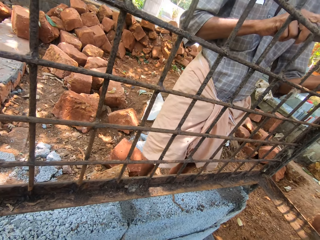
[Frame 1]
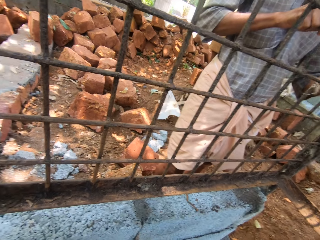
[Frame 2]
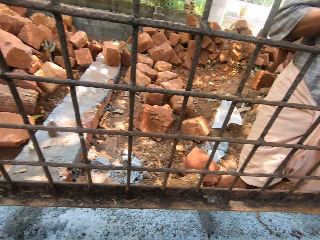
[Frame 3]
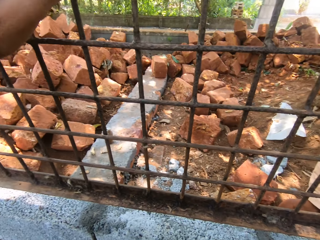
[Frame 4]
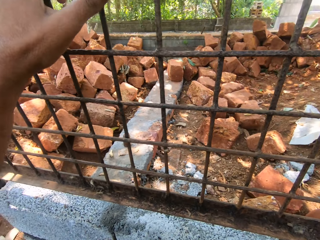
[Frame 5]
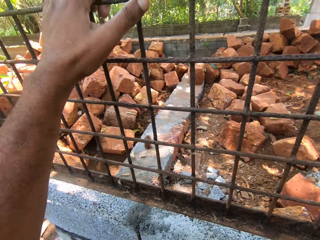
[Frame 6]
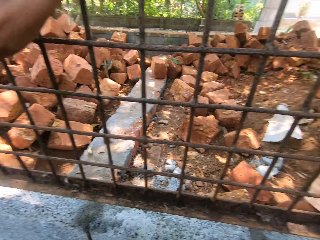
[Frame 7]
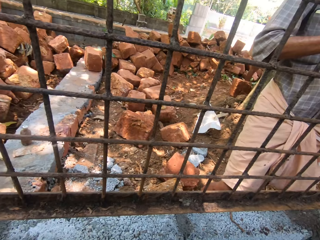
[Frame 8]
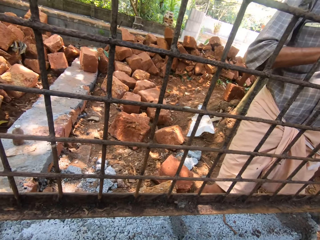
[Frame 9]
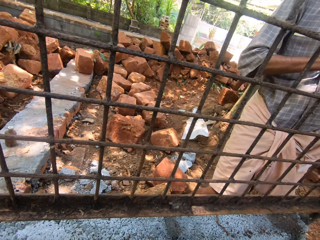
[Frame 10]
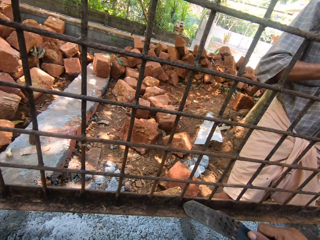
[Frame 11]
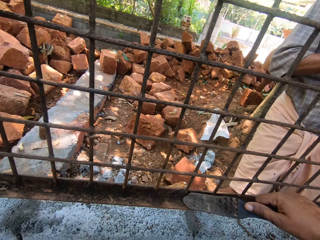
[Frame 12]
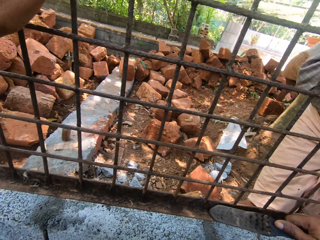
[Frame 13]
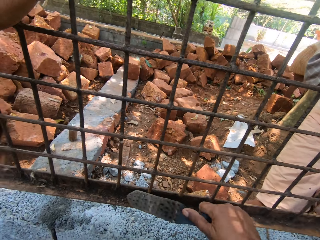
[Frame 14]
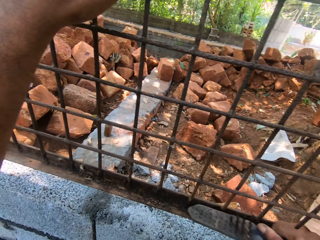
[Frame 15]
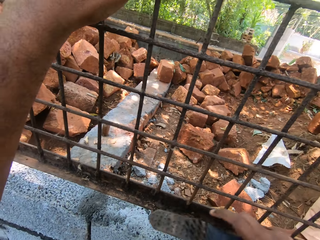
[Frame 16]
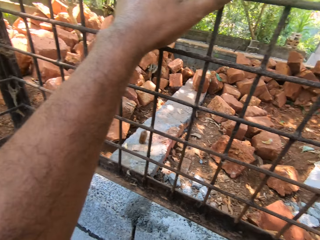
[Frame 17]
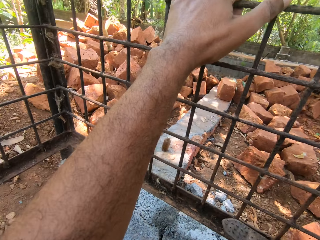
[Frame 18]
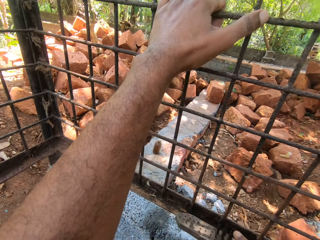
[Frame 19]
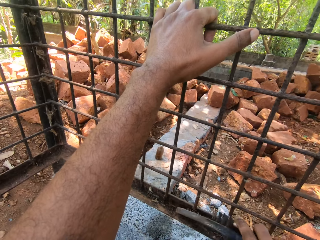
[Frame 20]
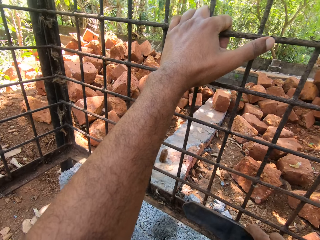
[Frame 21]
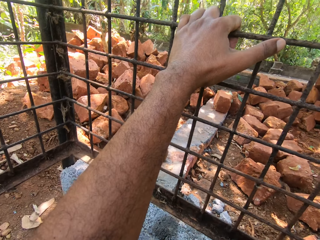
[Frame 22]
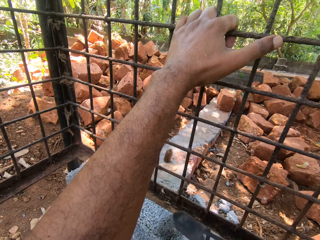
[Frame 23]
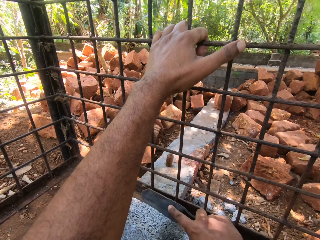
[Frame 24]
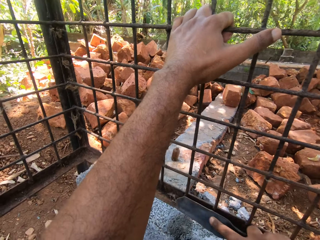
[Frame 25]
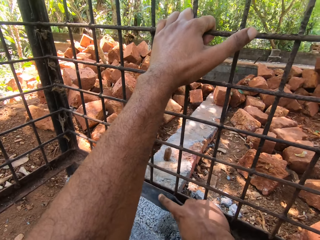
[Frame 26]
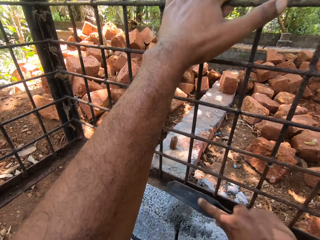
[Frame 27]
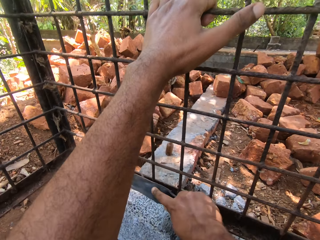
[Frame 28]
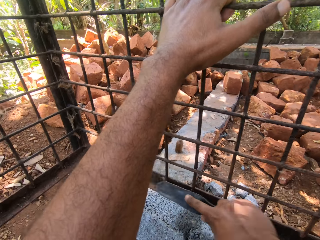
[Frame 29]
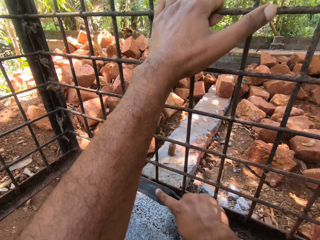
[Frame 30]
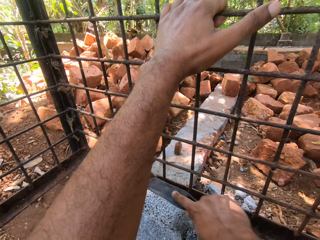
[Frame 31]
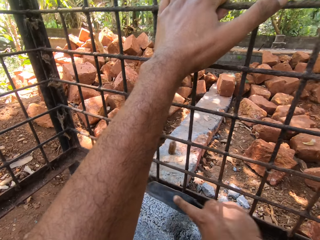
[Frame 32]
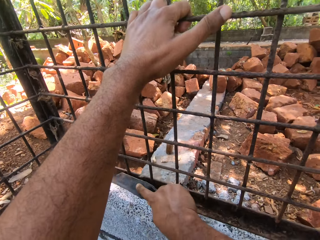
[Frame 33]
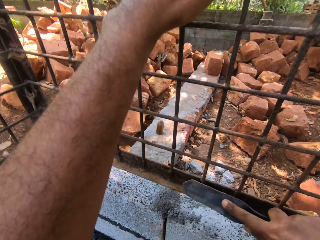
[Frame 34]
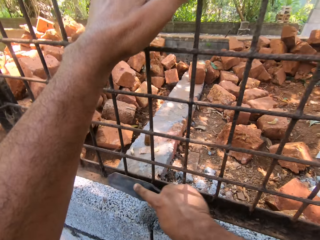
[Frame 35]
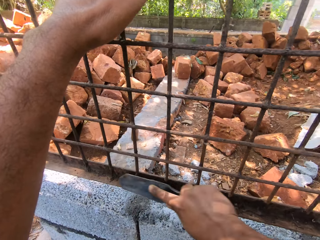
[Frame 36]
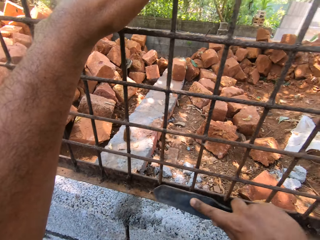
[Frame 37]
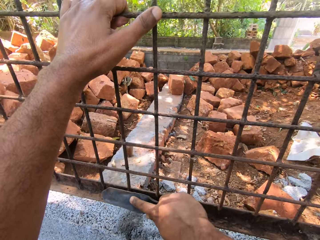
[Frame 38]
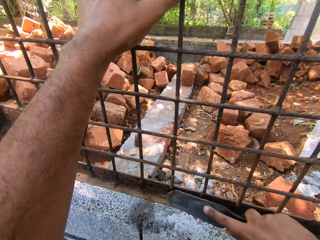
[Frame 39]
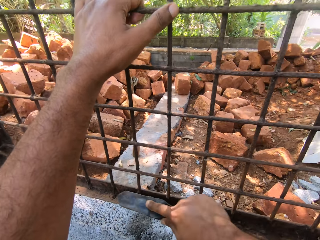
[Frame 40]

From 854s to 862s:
The camera wearer places the wire on the concrete. They place the nail on the wall frame. They look around. They hold the metal frame with the left hand. They clean the cage with the hand broom. A man removes dirt from the cage with the scraper.

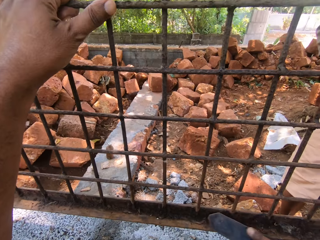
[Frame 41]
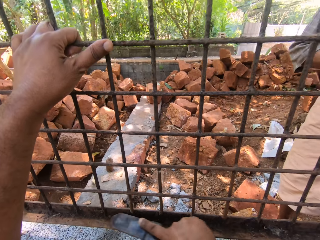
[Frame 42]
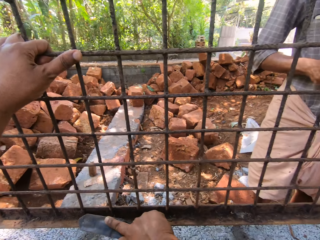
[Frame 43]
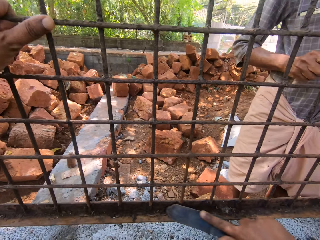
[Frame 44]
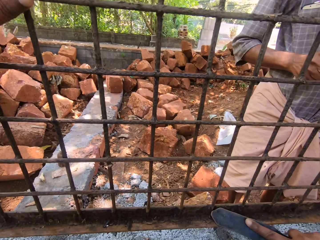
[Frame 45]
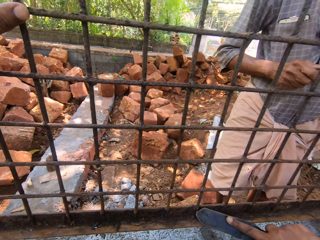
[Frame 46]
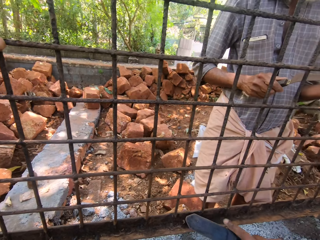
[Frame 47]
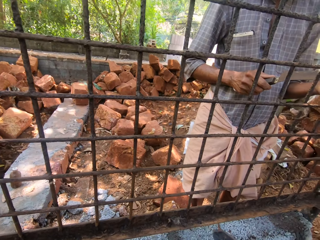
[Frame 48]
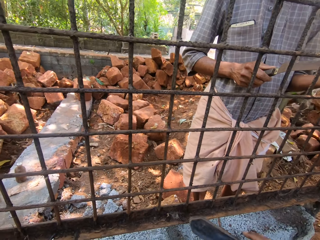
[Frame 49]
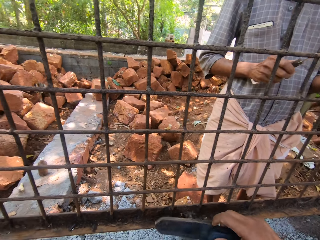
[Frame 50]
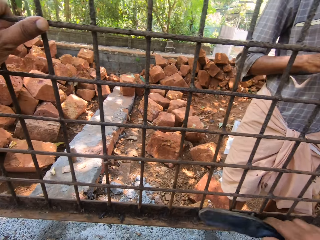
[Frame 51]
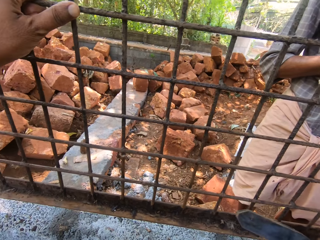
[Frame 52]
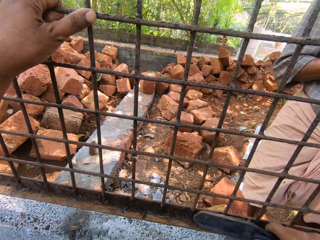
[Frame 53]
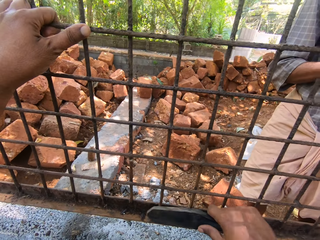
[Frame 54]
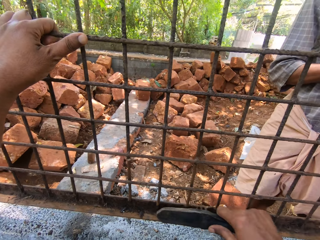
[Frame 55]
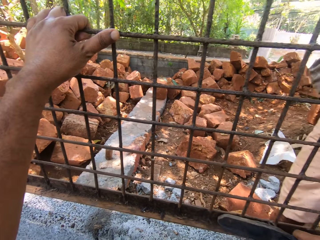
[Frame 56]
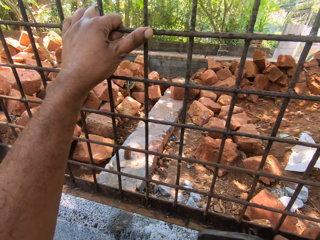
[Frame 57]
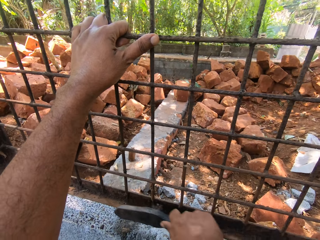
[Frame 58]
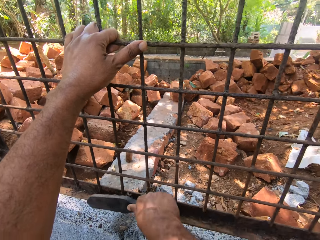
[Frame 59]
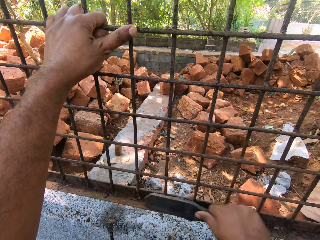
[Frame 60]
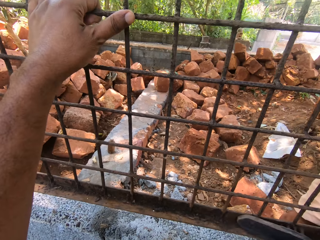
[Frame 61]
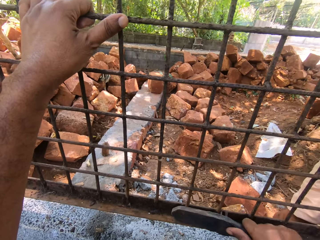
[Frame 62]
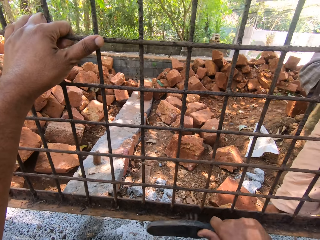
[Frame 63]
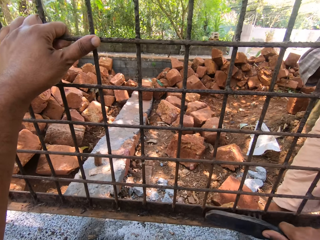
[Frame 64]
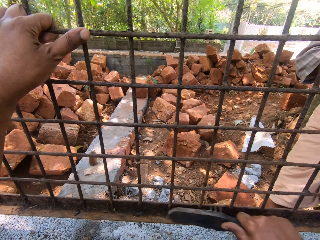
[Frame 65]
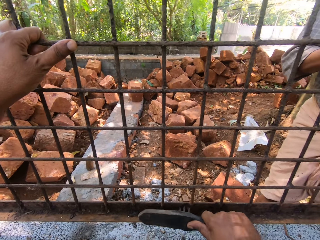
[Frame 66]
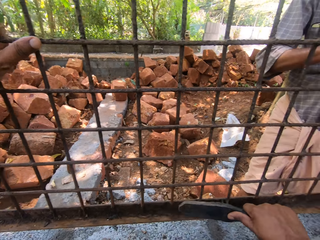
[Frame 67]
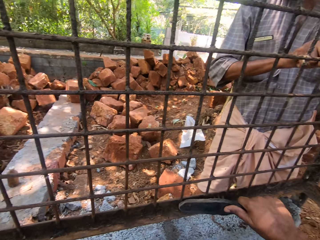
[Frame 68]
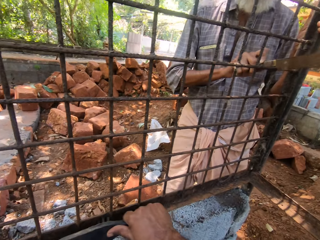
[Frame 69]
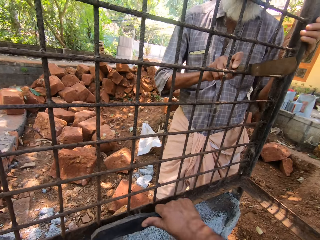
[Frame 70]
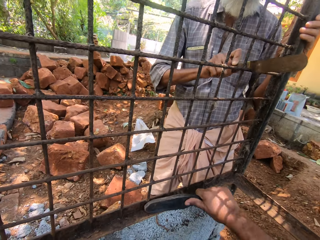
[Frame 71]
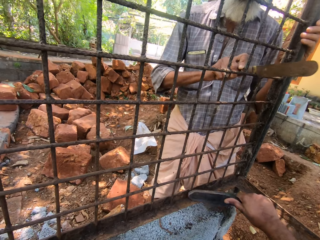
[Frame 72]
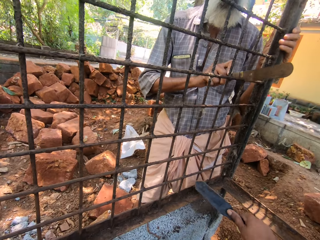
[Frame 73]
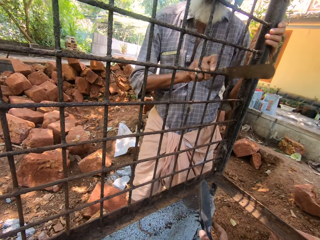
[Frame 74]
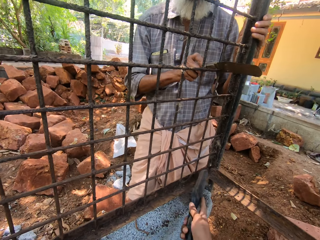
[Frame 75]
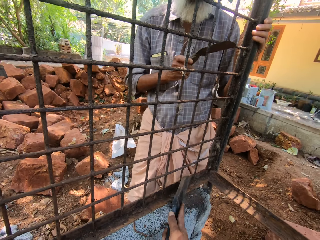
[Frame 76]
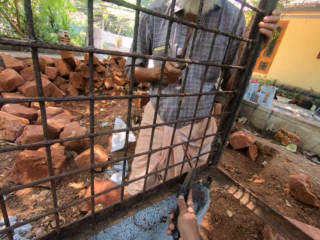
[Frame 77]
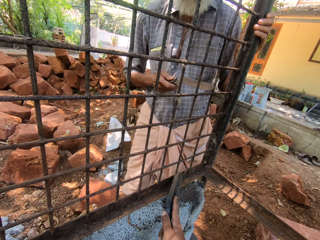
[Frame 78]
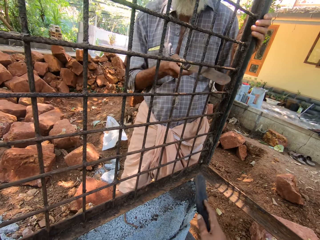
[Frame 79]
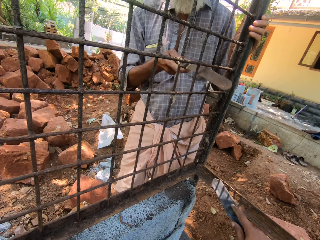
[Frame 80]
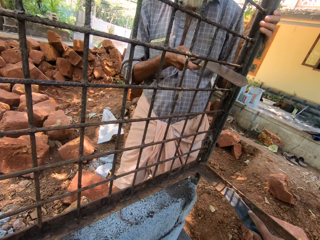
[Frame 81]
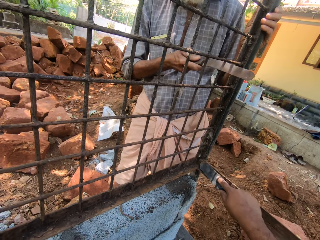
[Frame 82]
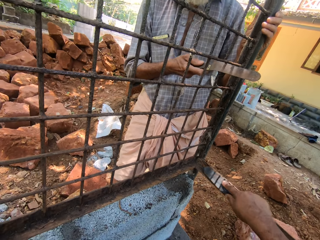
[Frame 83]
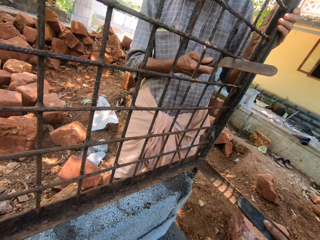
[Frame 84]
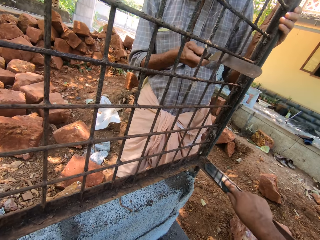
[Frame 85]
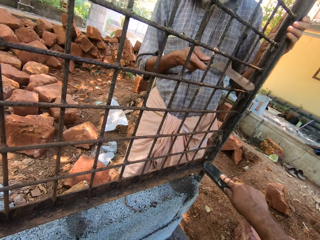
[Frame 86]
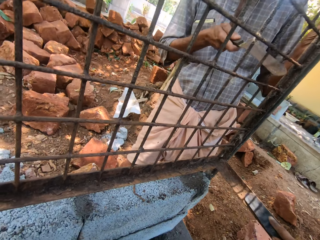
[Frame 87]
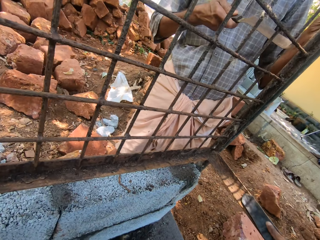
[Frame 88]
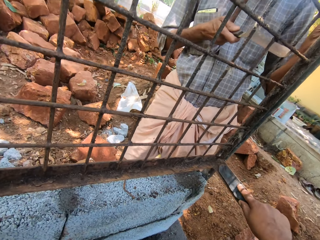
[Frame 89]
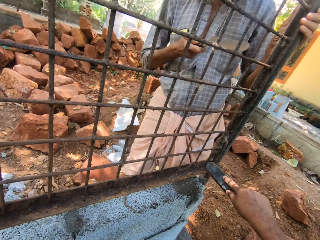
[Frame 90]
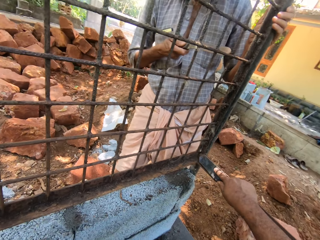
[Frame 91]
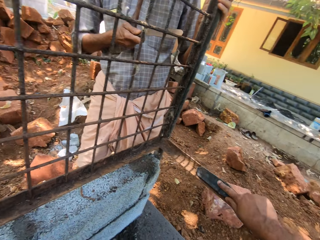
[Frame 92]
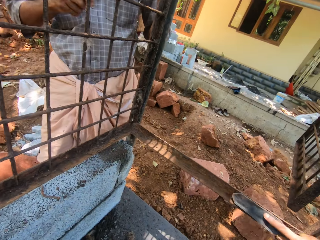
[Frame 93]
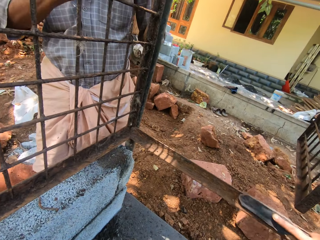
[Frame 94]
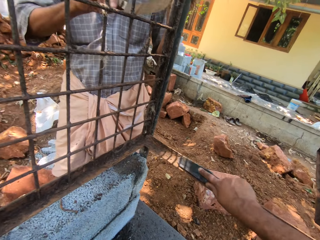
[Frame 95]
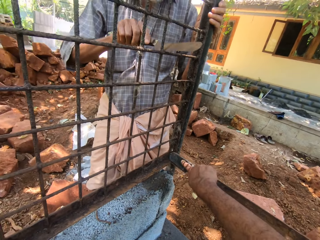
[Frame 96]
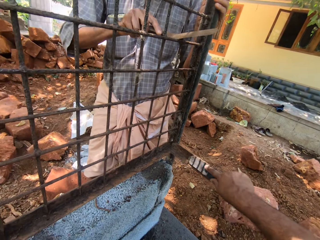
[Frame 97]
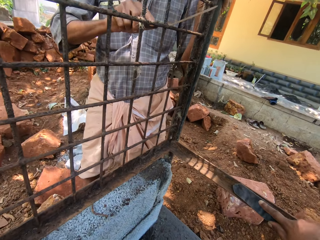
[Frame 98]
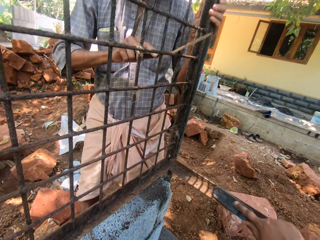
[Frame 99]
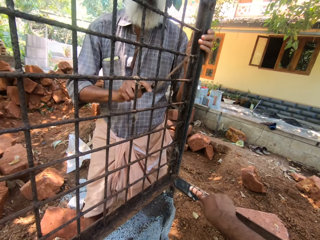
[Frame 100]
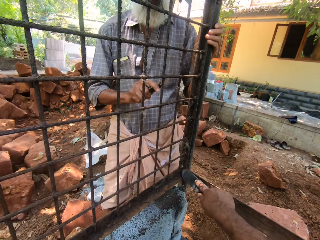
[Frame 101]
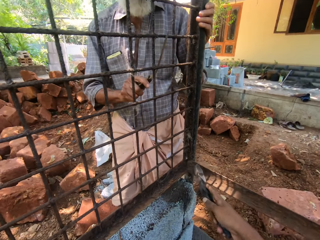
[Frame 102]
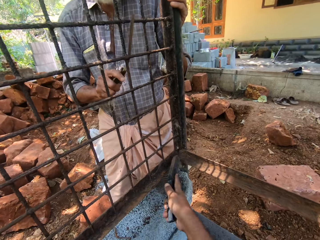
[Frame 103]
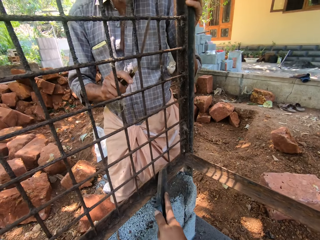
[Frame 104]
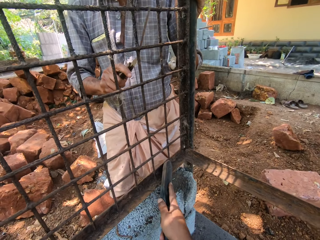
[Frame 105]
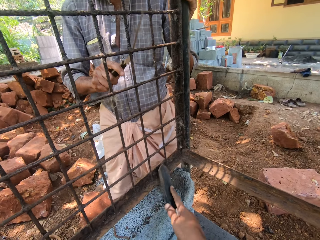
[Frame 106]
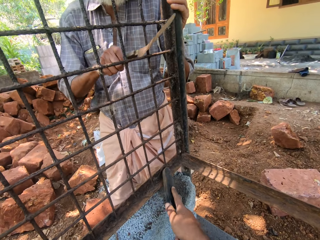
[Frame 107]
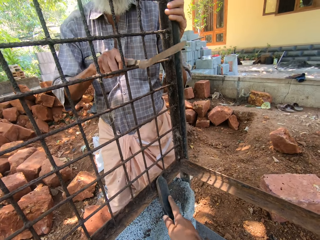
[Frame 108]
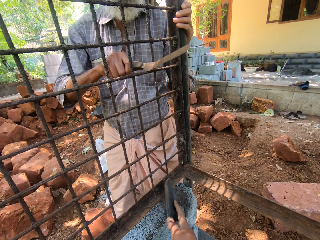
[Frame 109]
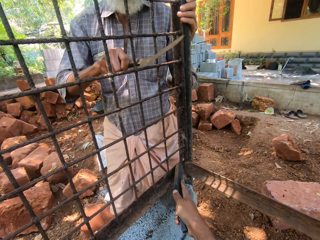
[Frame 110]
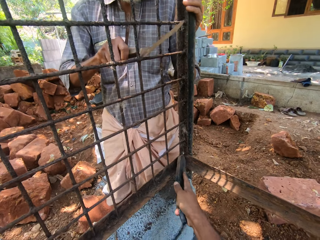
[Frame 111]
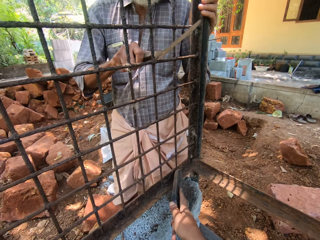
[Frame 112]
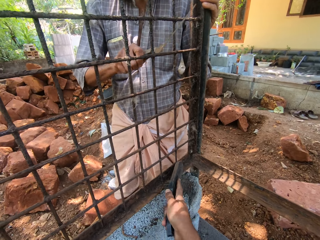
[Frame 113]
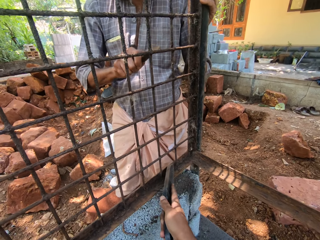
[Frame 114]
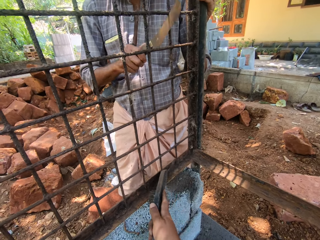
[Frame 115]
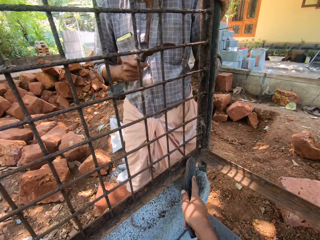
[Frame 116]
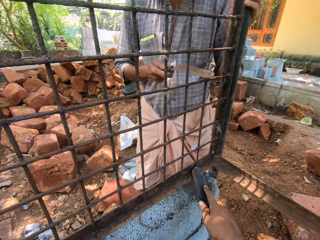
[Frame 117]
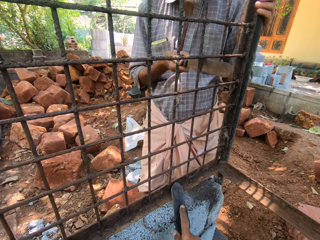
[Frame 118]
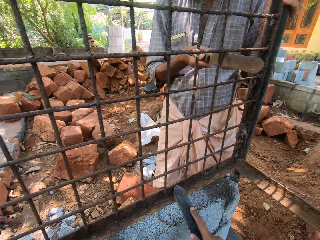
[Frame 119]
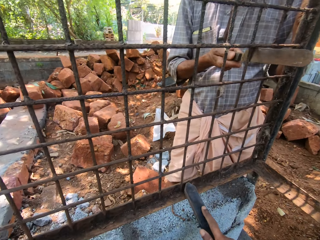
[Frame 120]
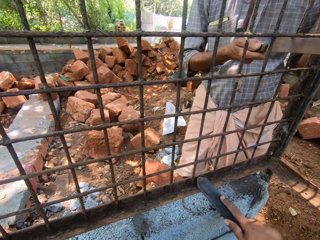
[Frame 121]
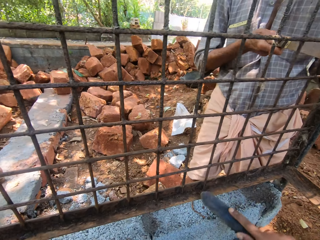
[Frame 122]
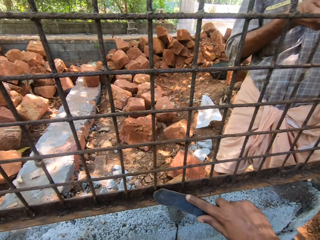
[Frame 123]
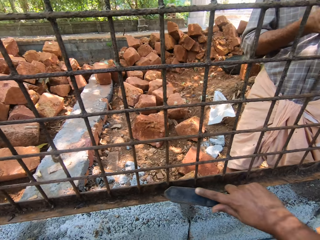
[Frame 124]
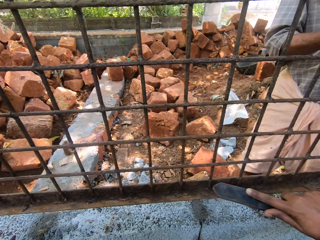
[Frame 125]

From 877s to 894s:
A man removes dirt from the cage with his hand. The camera wearer cleans the cage with the hand broom. They clean the cage with the hand broom again. The man removes dirt from the cage with the scraper.
